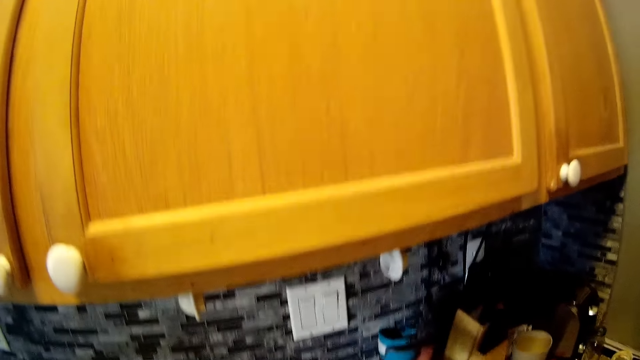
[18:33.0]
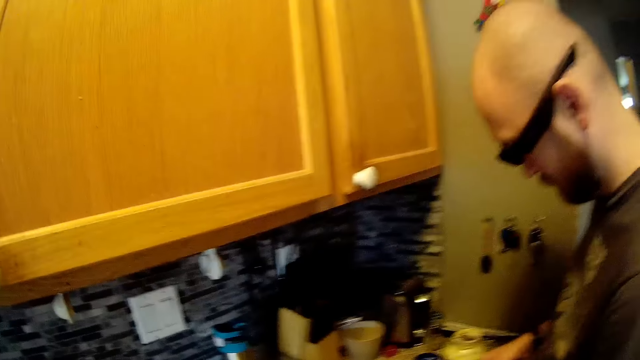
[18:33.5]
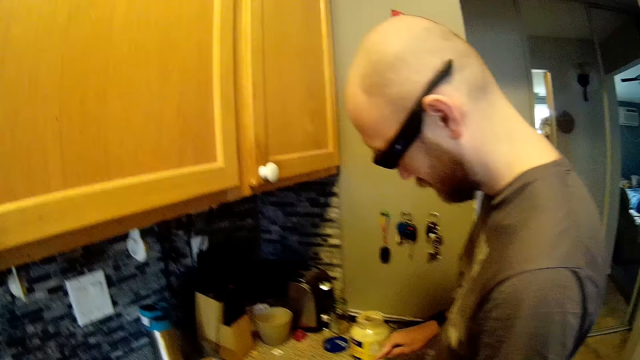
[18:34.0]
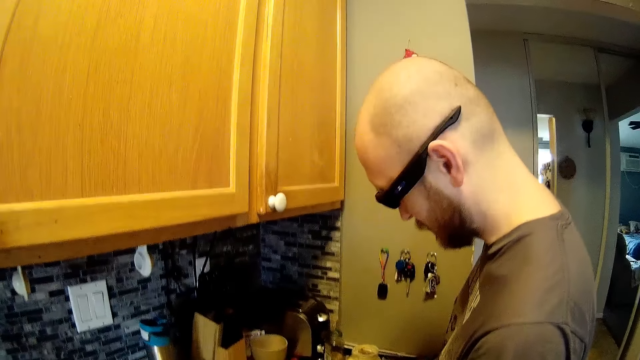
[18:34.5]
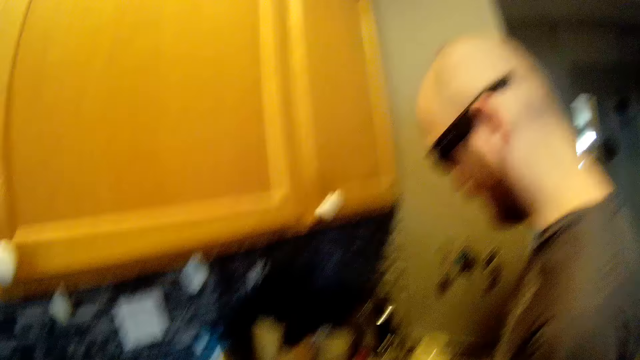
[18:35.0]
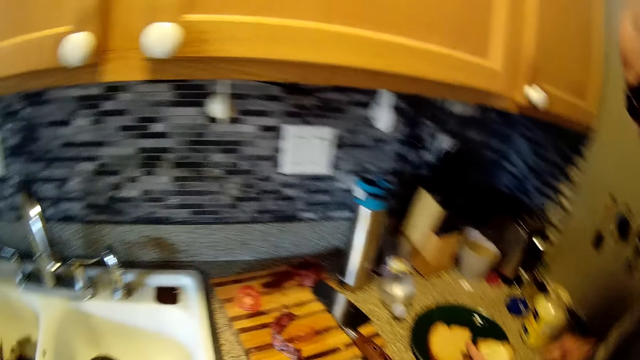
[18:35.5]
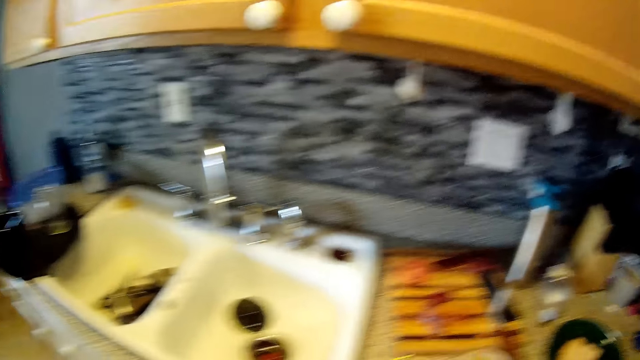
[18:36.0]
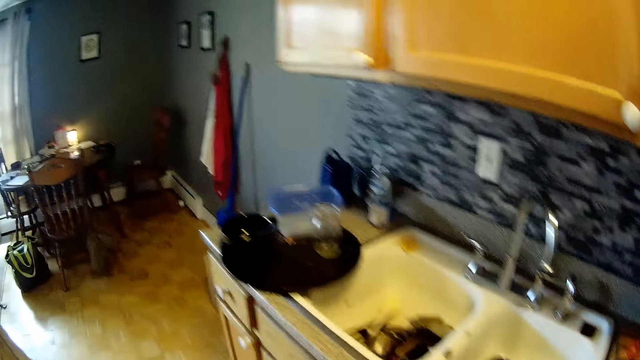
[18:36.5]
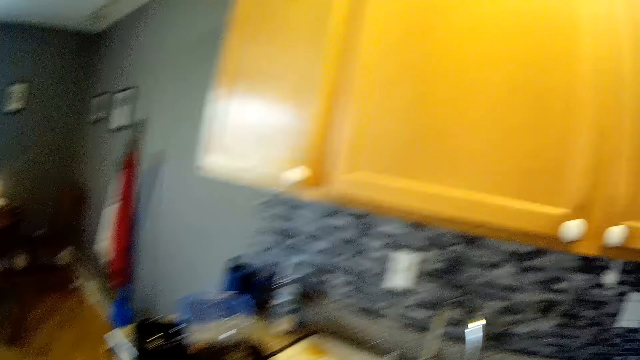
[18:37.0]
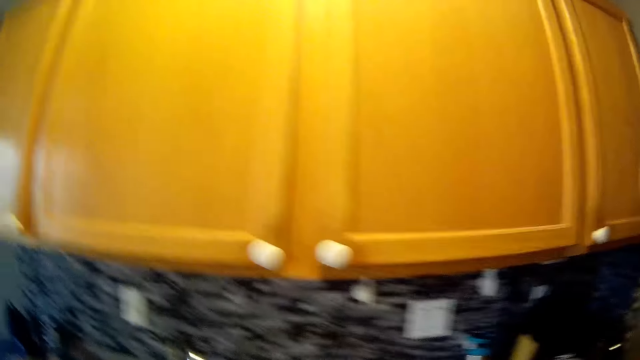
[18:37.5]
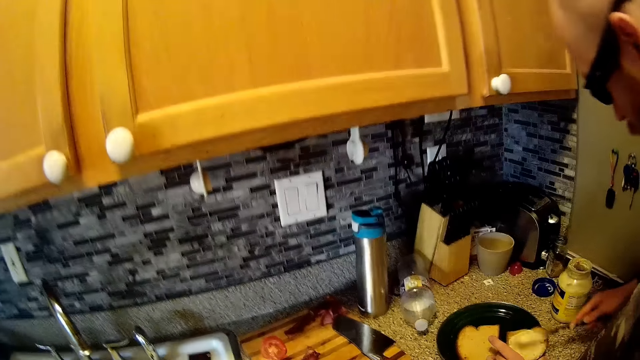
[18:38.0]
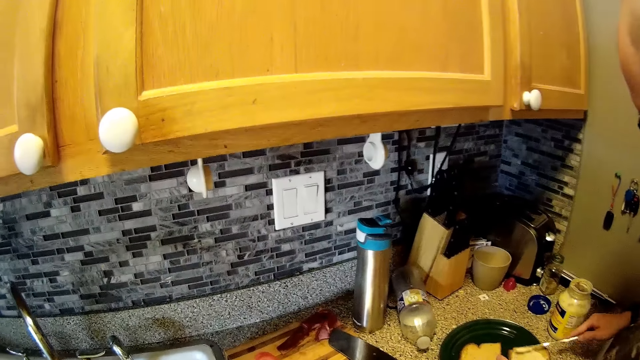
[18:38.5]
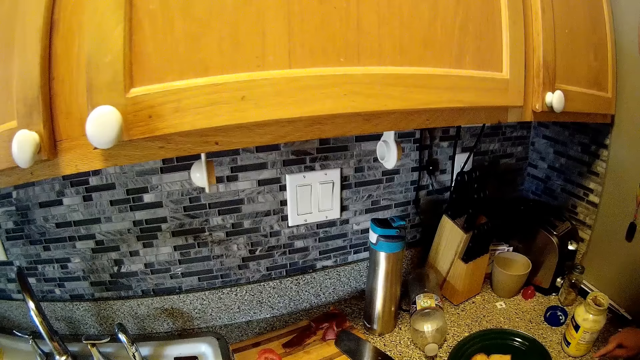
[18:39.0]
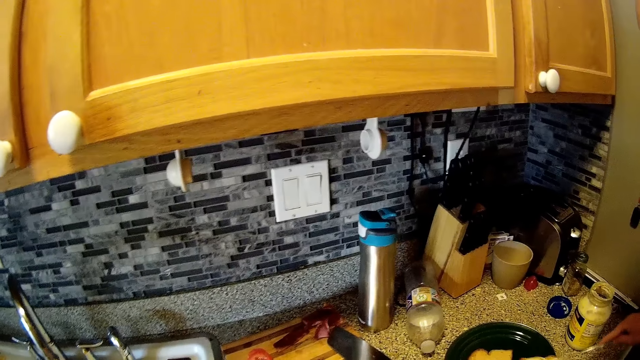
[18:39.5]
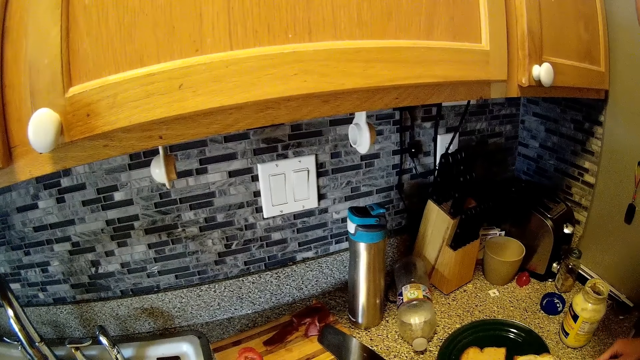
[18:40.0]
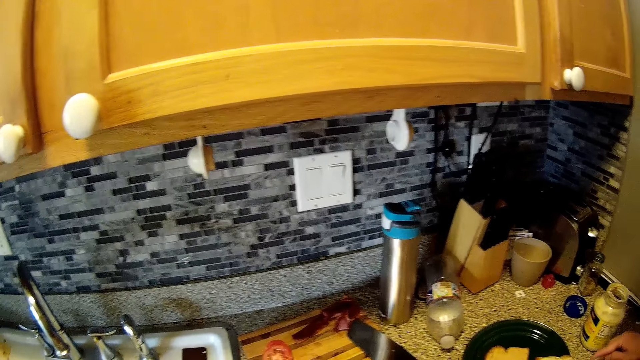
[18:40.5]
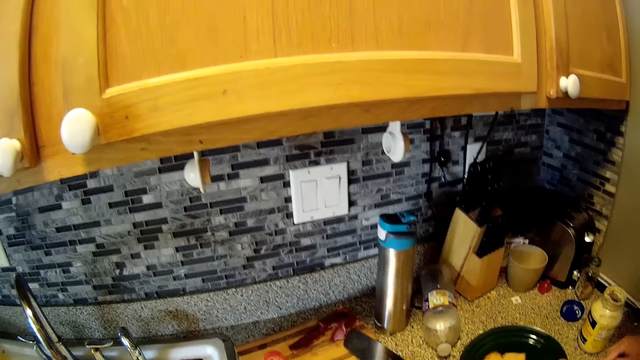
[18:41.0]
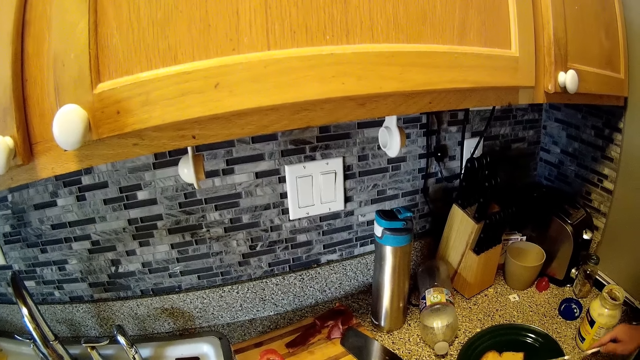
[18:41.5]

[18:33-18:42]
The camera wearer puts a water flask on the kitchen countertop with her right hand. The man spreads mayonnaise or peanut butter on a slice of bread with the knife in his right hand. The camera wearer speaks to the man.

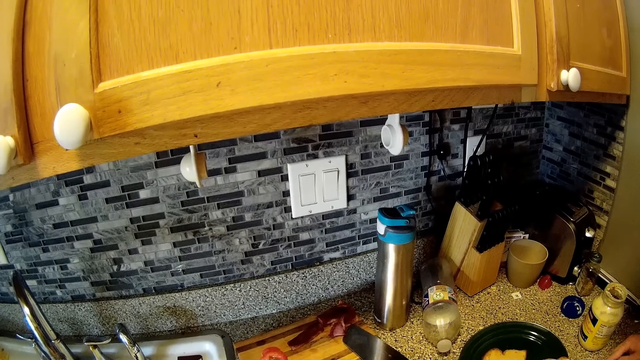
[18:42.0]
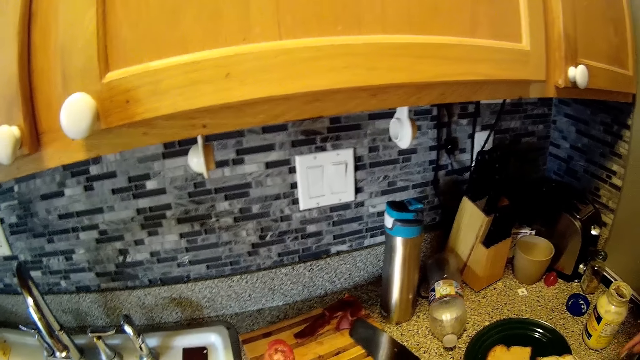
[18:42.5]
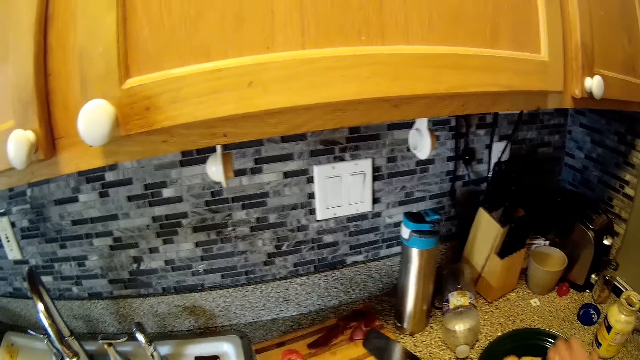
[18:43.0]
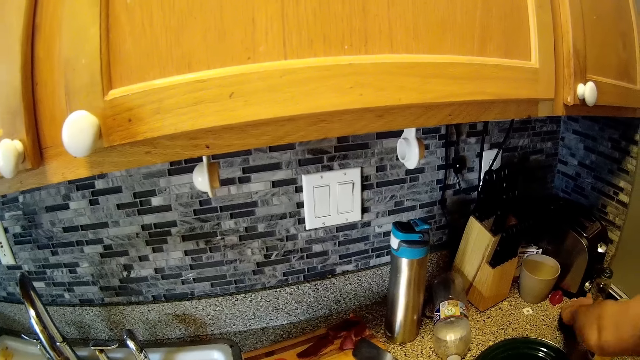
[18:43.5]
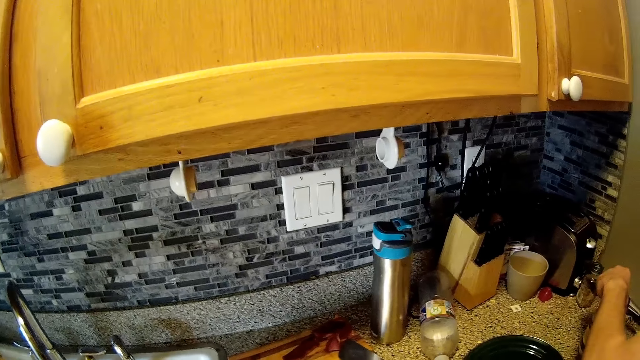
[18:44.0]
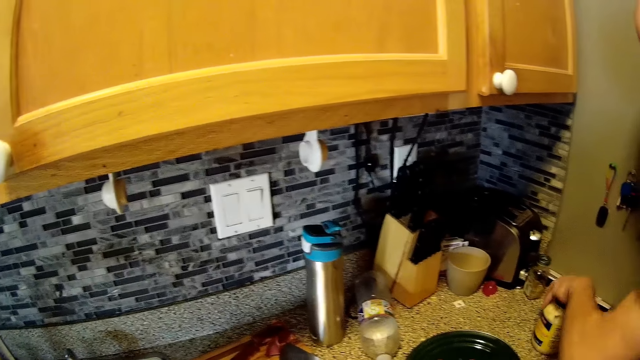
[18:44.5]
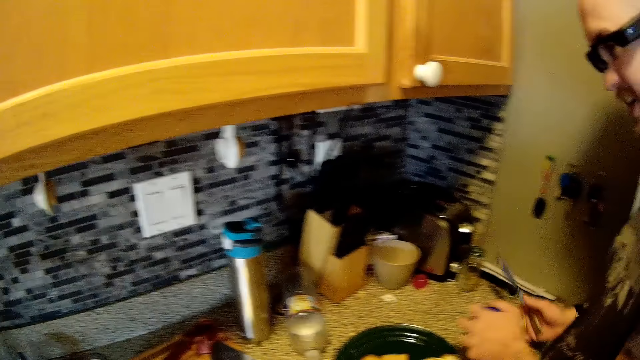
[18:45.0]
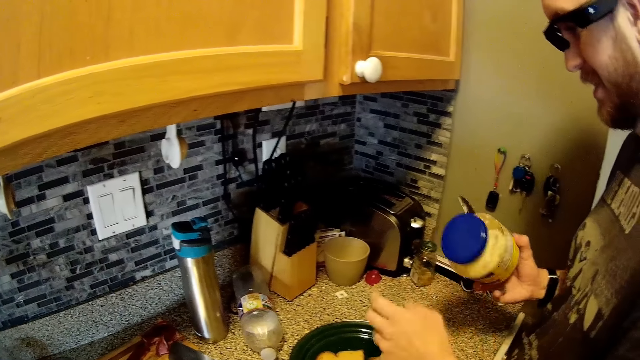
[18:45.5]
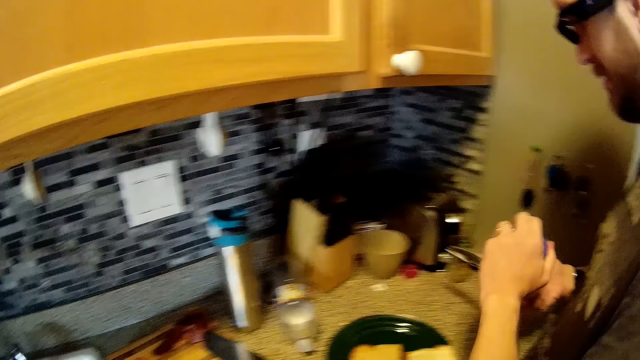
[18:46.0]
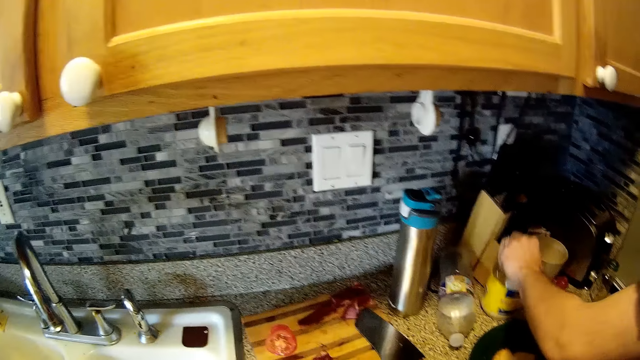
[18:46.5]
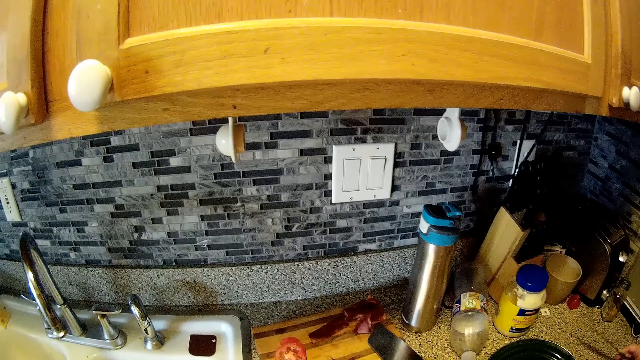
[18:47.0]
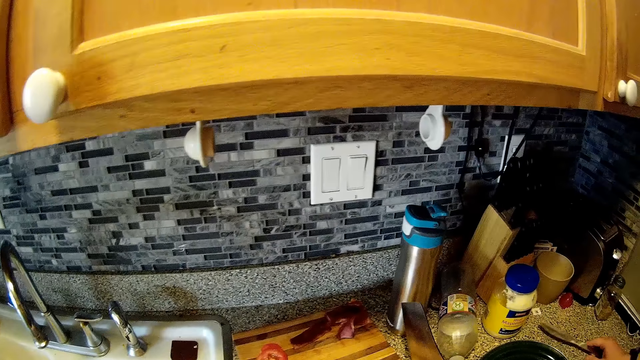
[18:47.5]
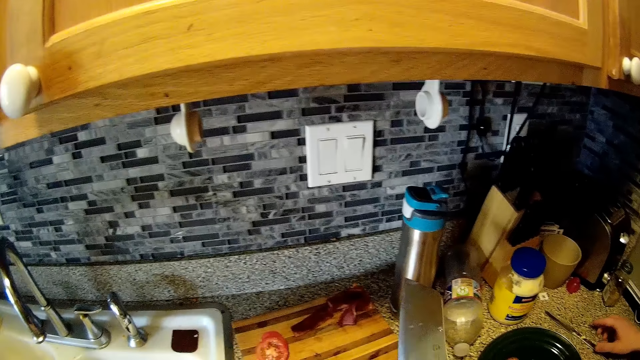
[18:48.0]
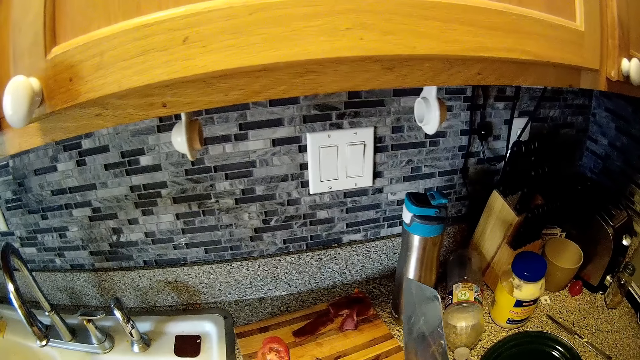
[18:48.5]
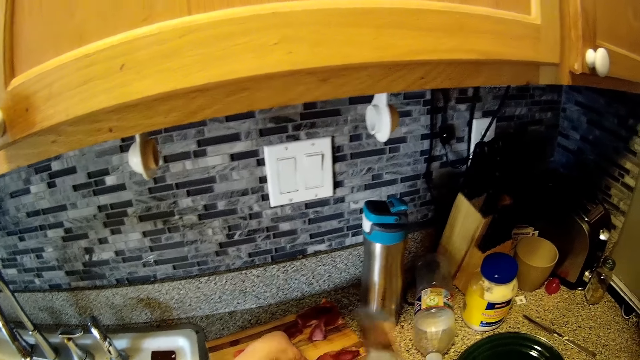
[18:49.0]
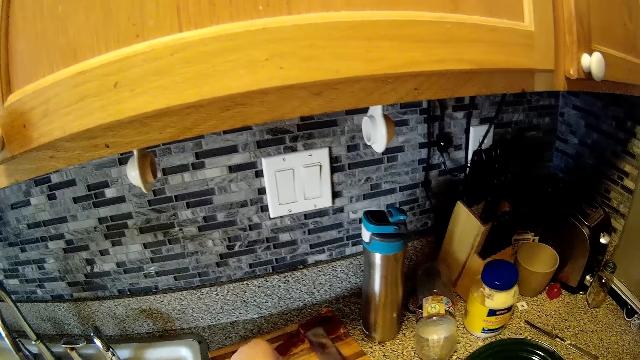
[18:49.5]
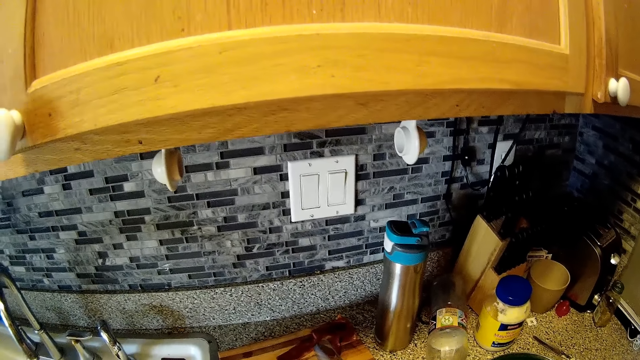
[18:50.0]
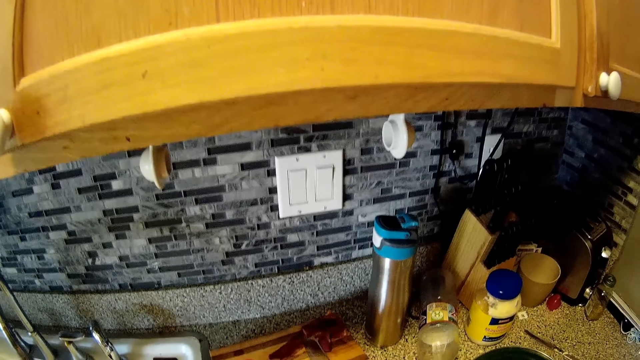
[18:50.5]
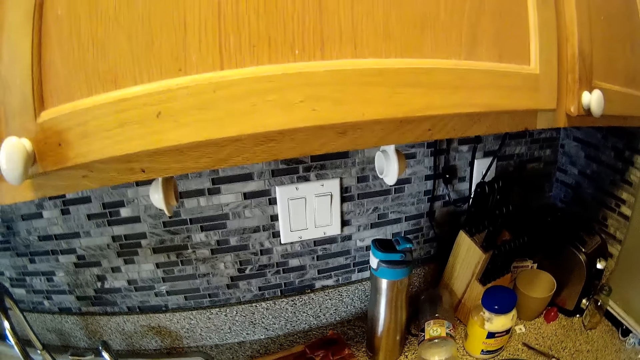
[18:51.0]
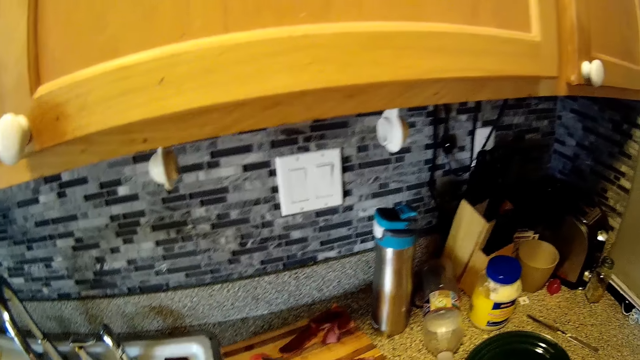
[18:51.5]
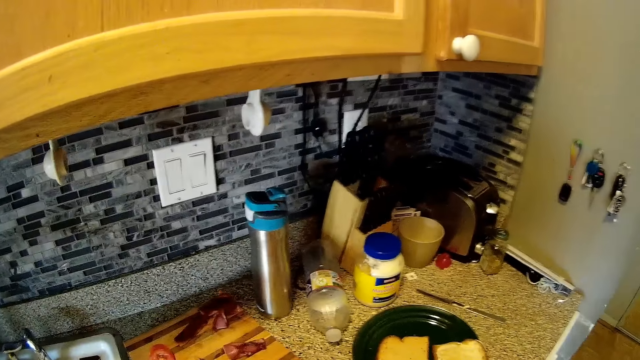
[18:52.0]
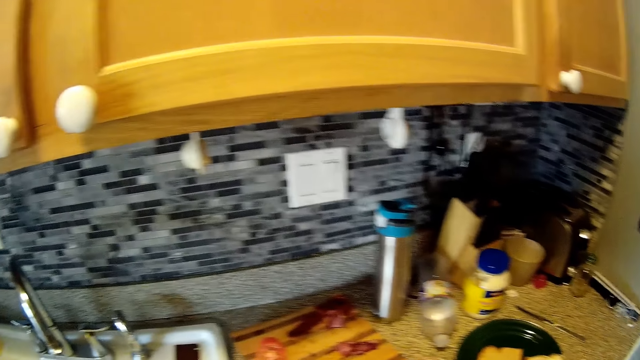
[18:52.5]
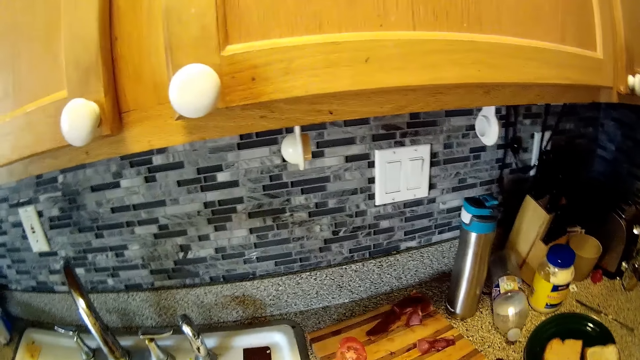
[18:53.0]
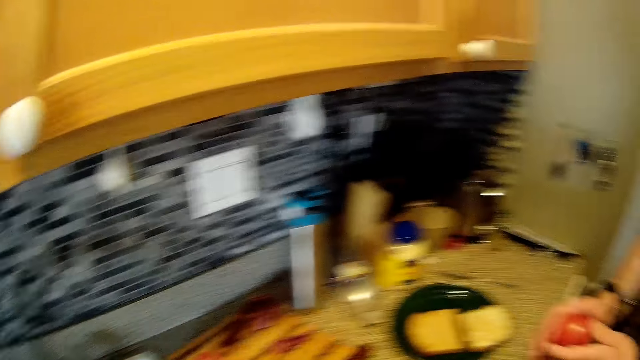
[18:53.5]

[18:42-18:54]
The man picks a cover of the mayonnaise can from the kitchen countertop with his left hand and covers the mayonnaise can with the cover in his left hand. The man drags the mayonnaise can on the kitchen countertop with both hands, lifts the mayonnaise can from the kitchen countertop with both hands and covers the mayonnaise can with both hands. The man drops the mayonnaise can on the kitchen countertop with his left hand. The camera wearer picks a knife from the kitchen countertop with her right hand. The man drops the knife in his right hand on the kitchen countertop. The camera wearer holds a piece of meat on the chopping board with her left hand. She chops the piece of meat on the chopping board with the knife in her right hand.
